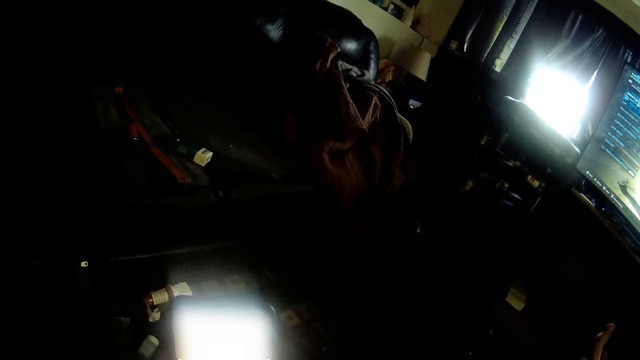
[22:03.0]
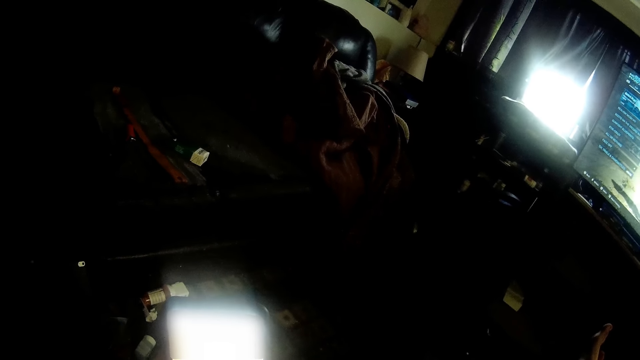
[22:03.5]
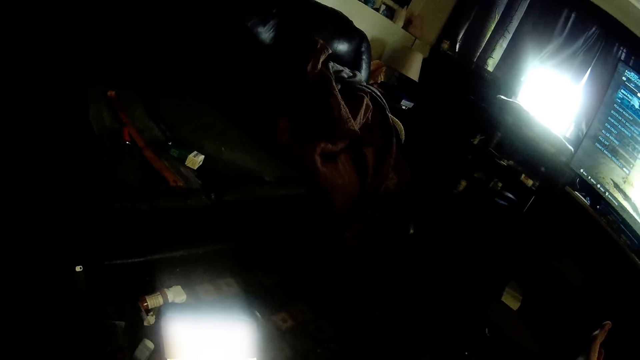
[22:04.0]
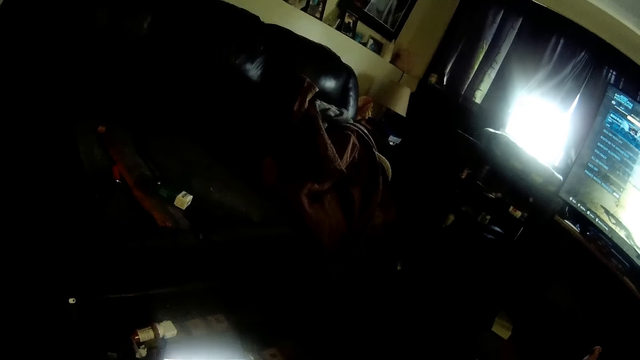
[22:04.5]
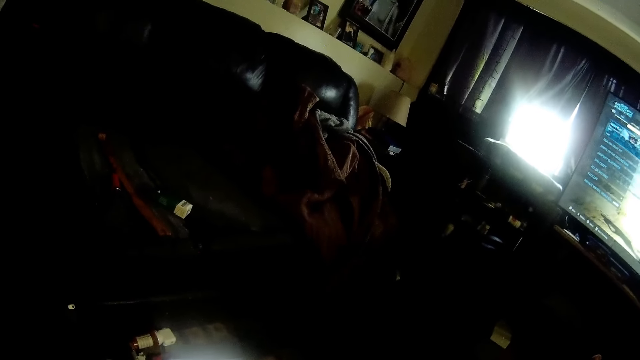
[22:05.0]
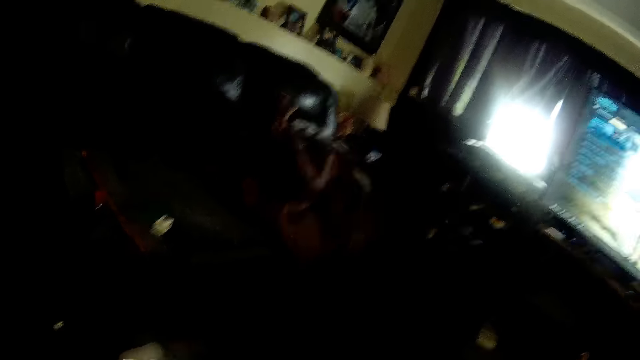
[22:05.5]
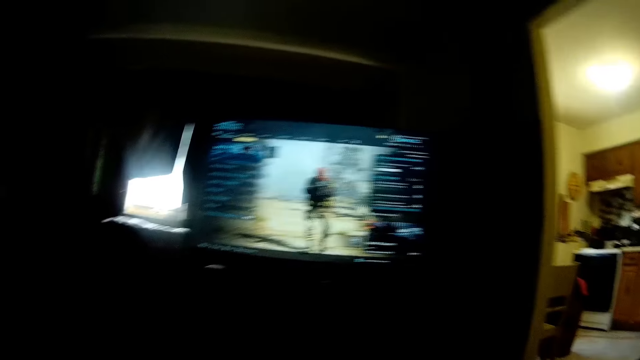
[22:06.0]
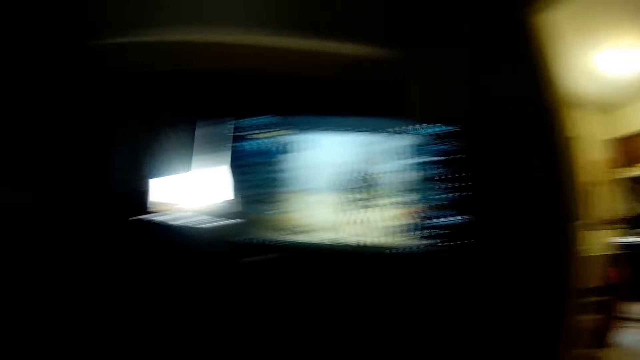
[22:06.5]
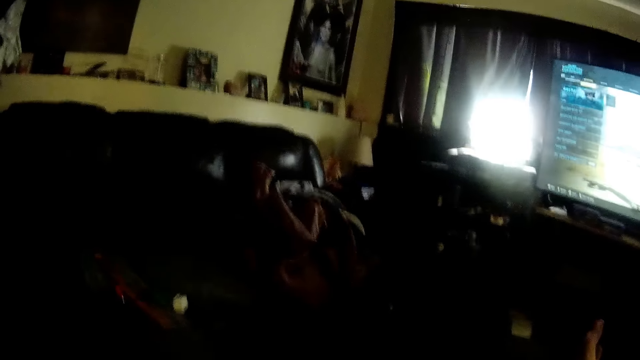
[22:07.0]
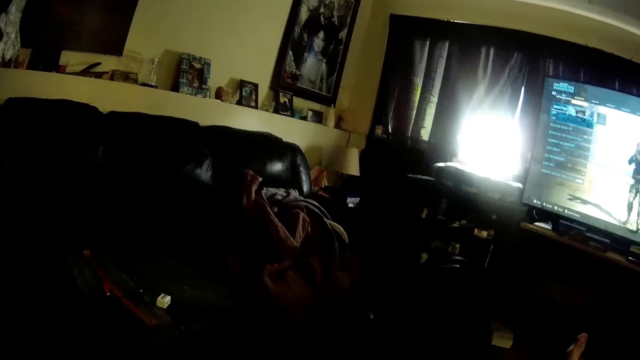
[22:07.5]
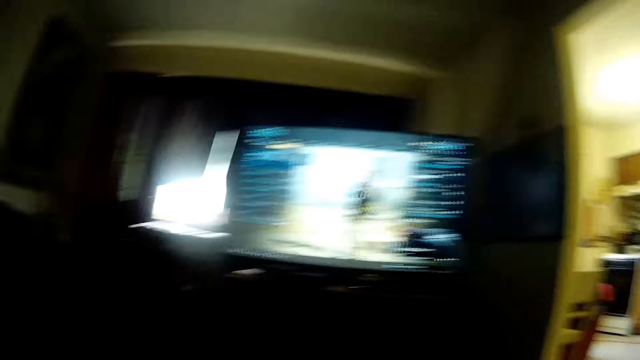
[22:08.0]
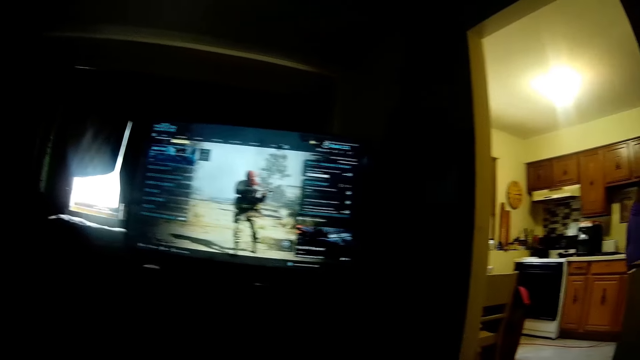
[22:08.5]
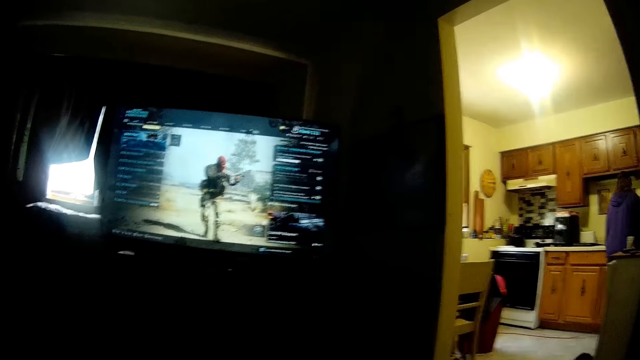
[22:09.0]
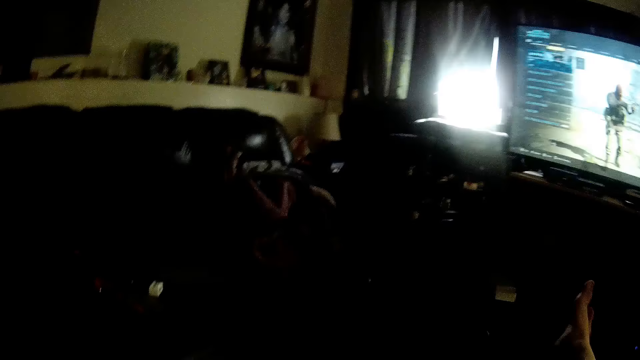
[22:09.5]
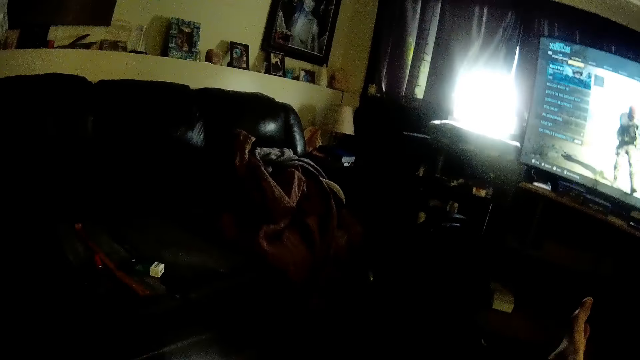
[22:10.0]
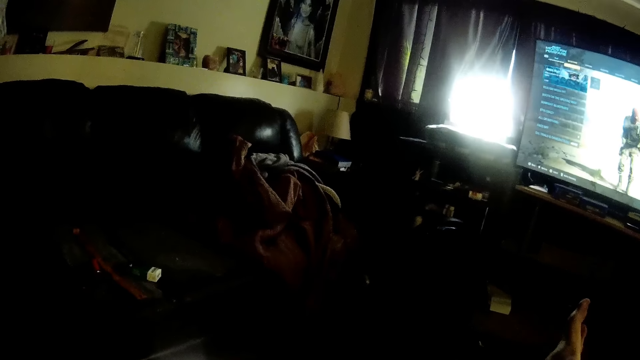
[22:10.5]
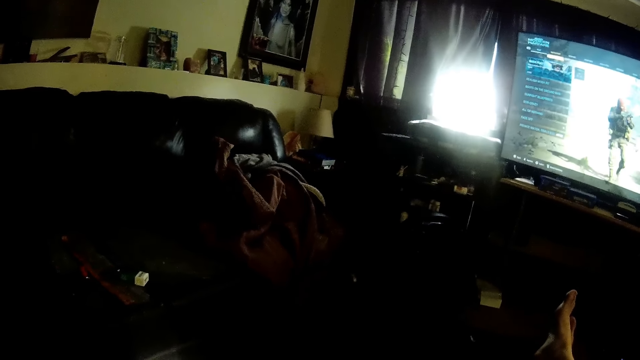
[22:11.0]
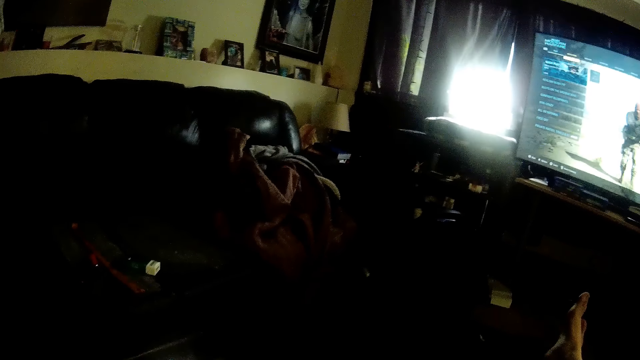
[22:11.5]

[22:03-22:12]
The camera wearer interacts with the woman. They look around the room.

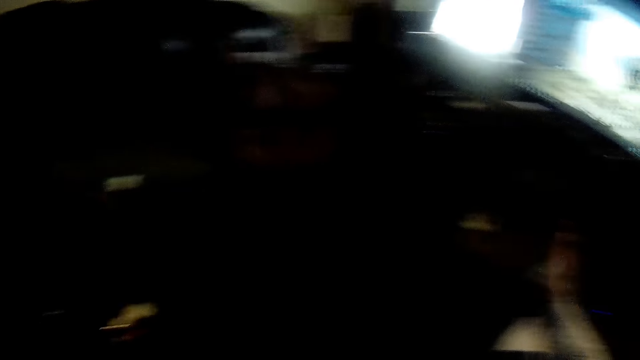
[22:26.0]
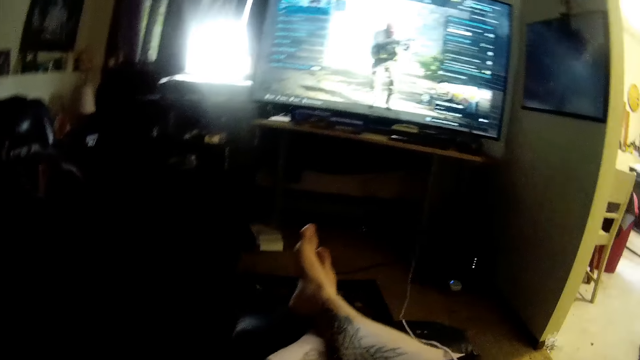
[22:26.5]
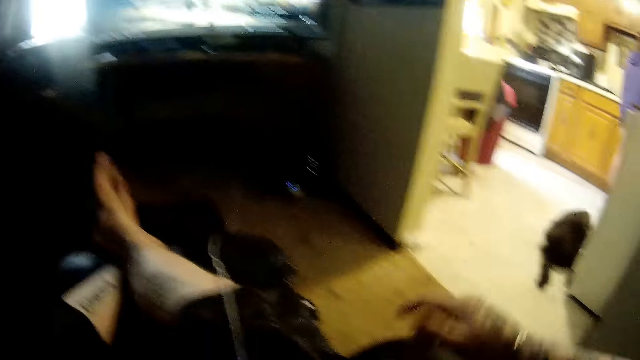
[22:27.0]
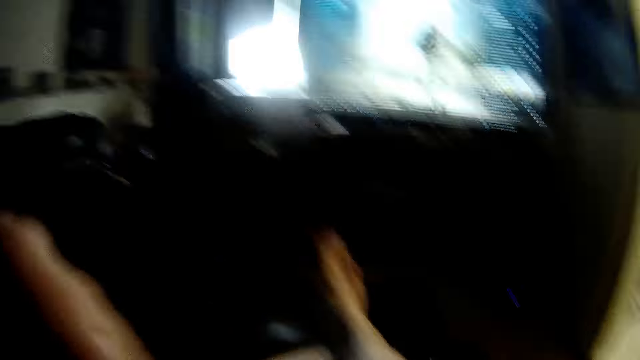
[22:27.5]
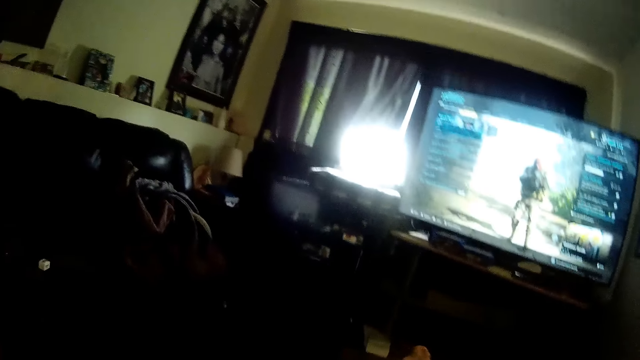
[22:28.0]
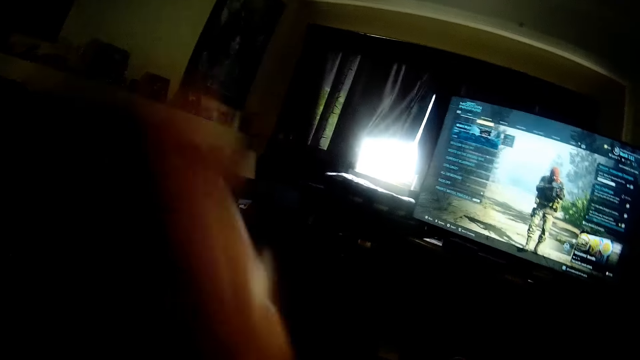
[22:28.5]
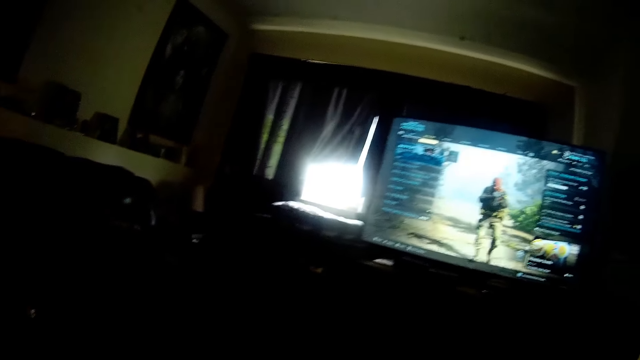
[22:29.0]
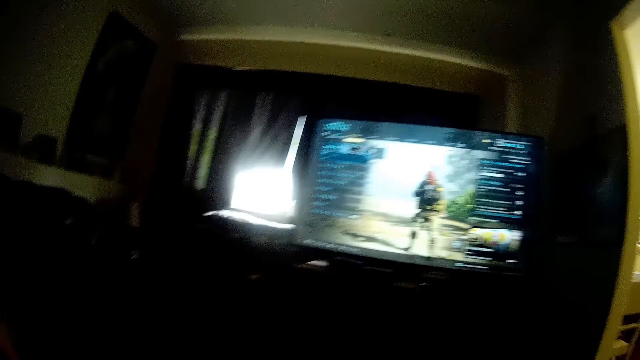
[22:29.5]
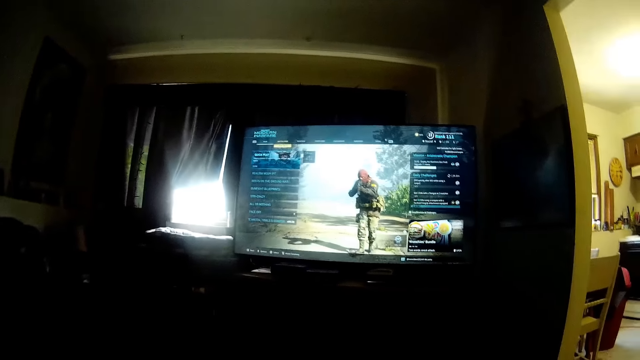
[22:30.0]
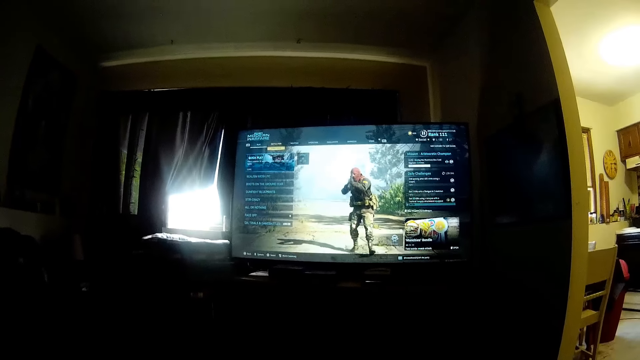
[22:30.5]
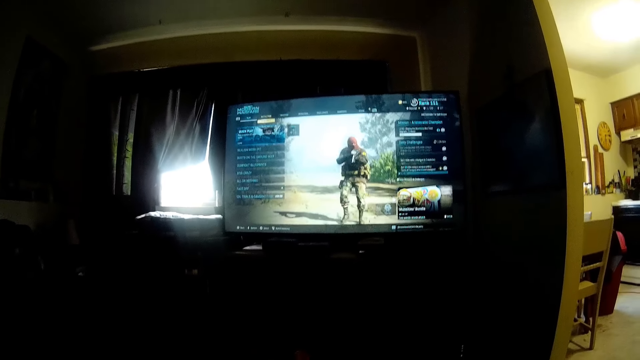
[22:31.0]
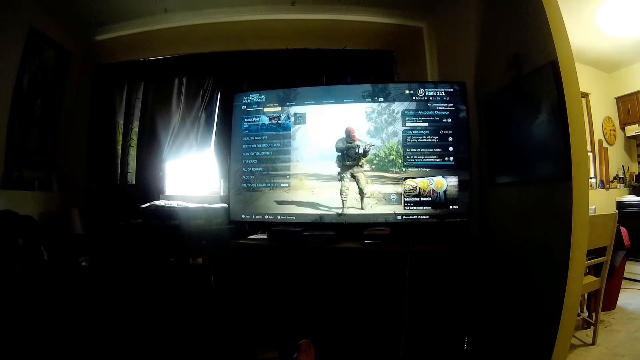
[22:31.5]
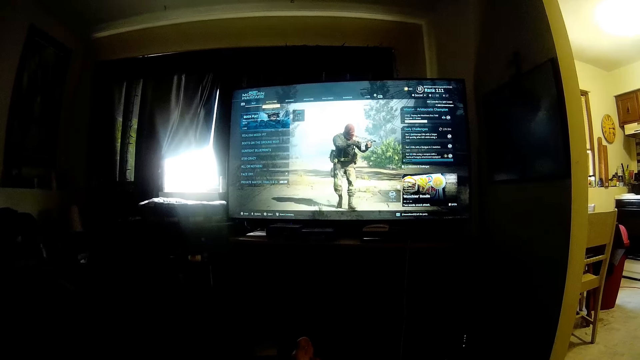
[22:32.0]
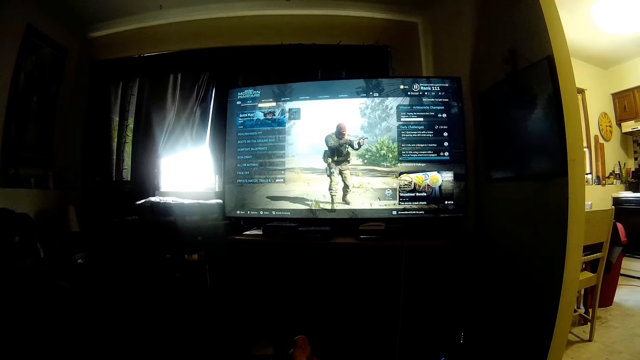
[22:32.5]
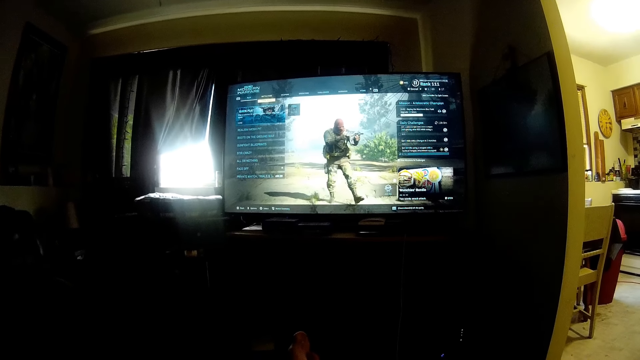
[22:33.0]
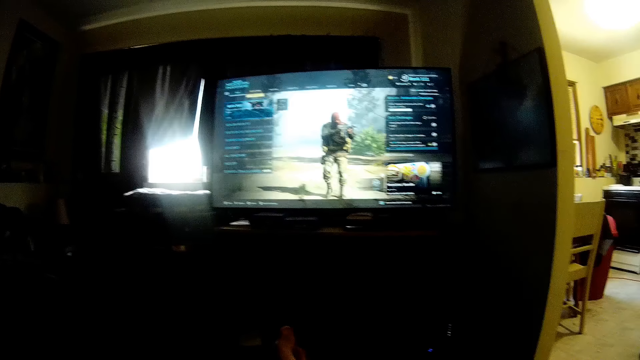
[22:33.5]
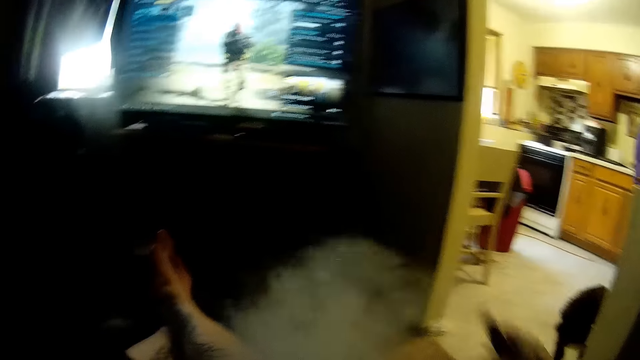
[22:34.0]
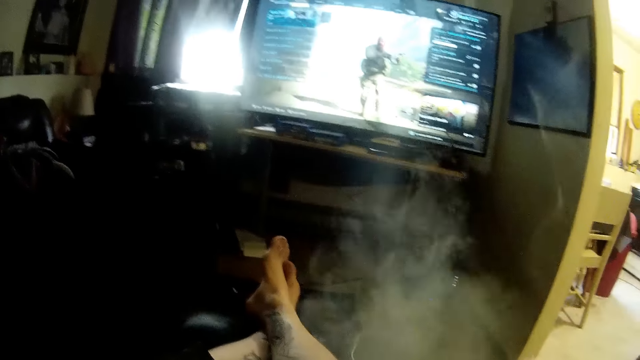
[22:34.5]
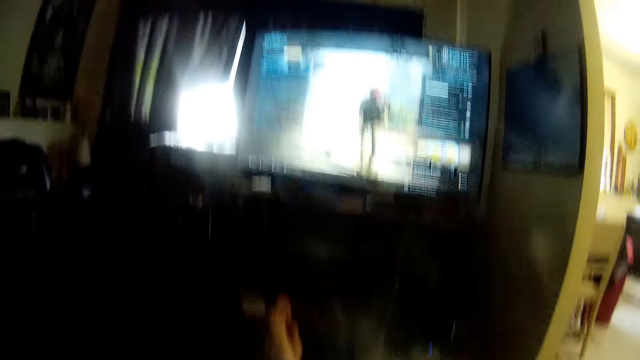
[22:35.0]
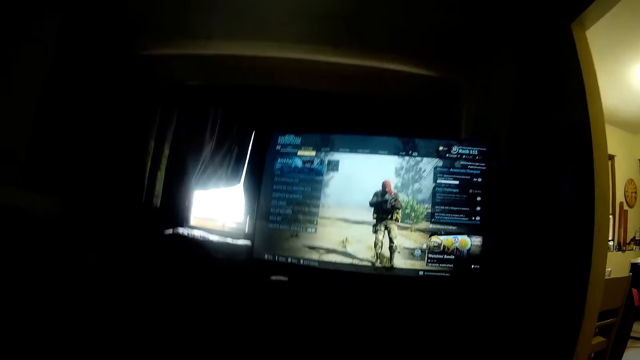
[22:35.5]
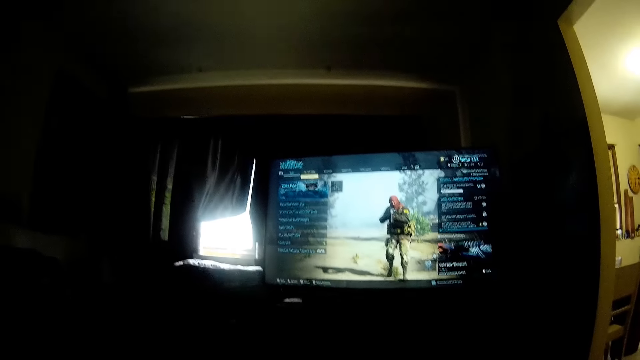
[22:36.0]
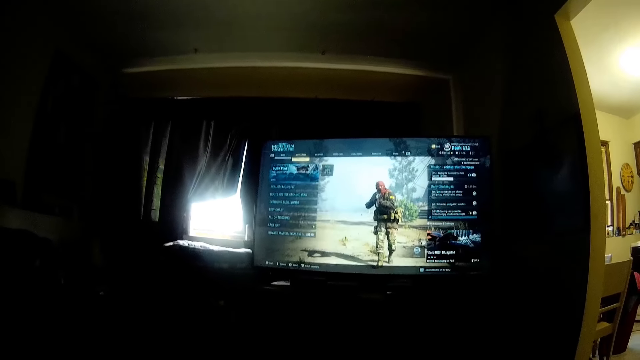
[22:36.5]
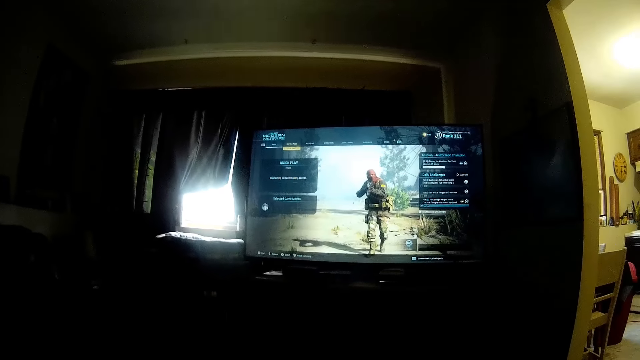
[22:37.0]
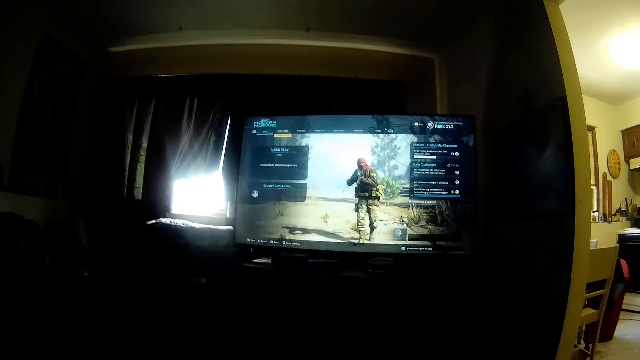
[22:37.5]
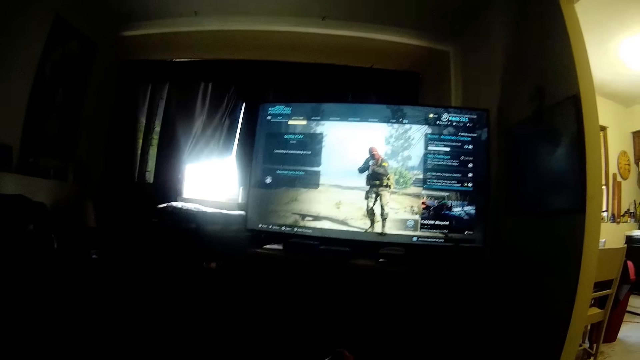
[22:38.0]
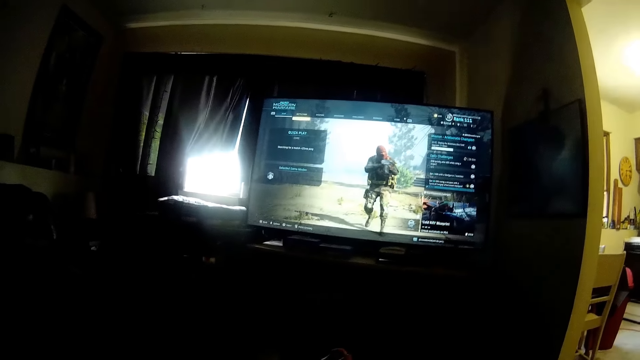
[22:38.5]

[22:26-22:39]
The camera wearer stretches the left hand. He touches his face with his left hand. He looks at the screen. He stretches the hand.
